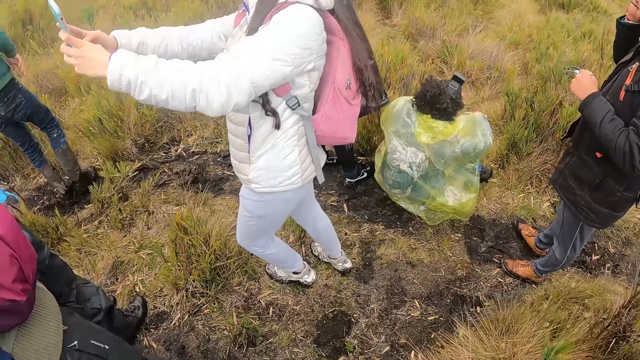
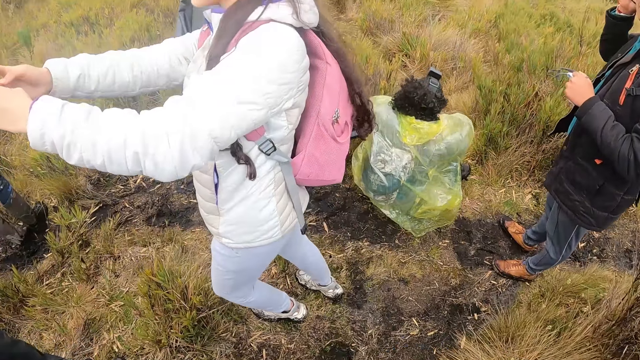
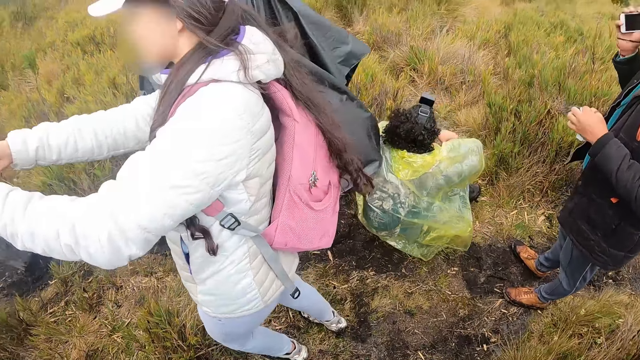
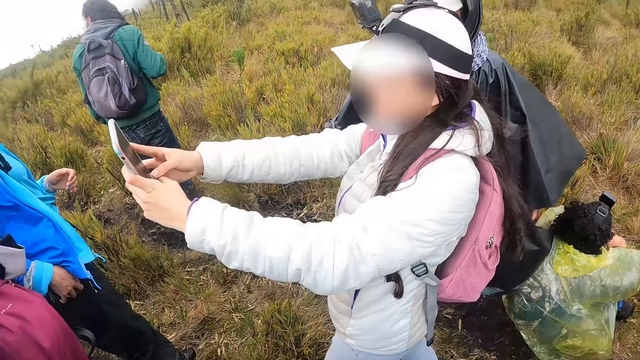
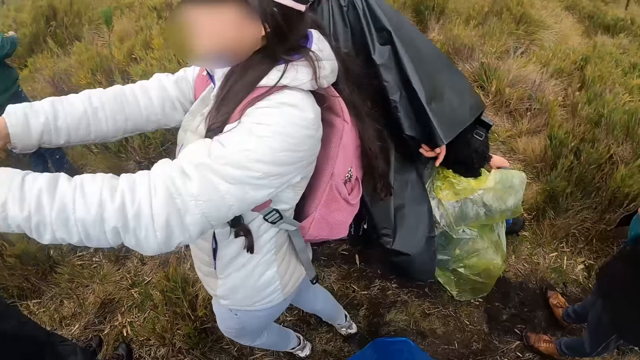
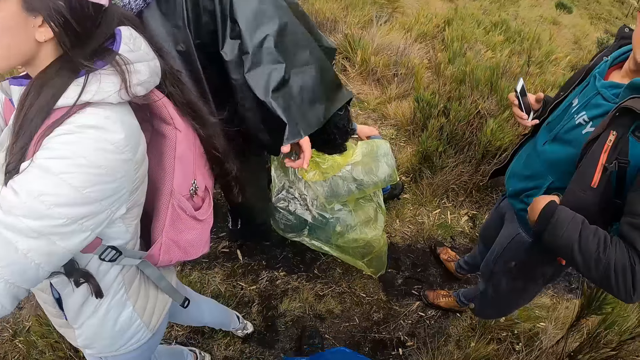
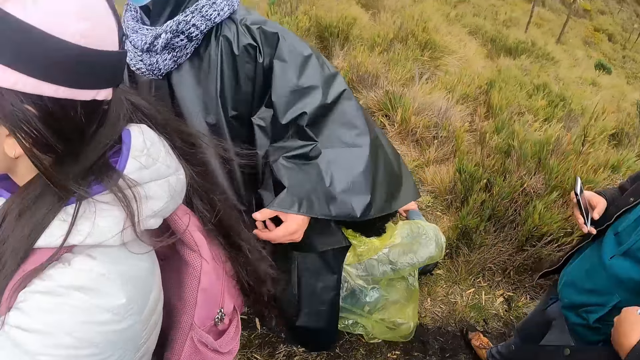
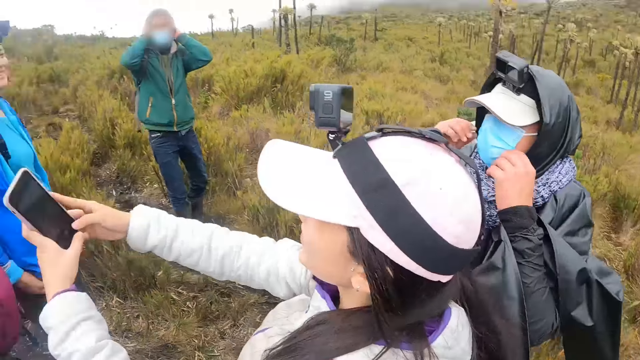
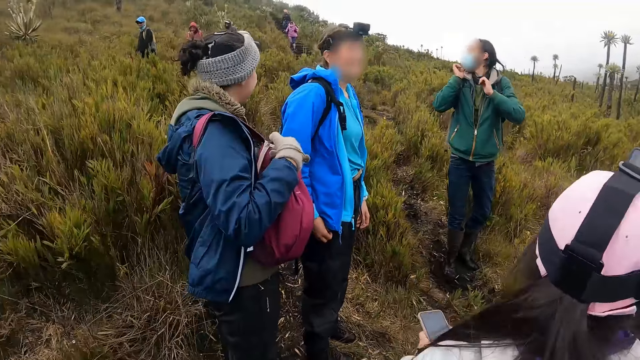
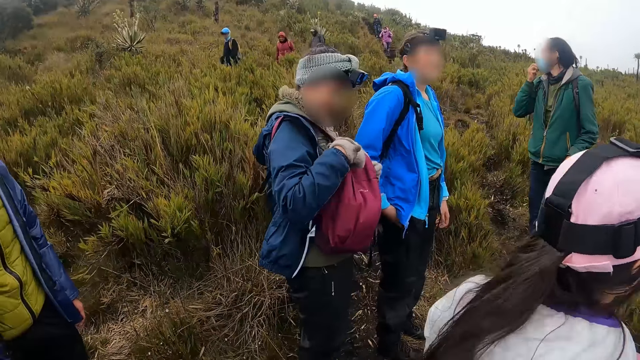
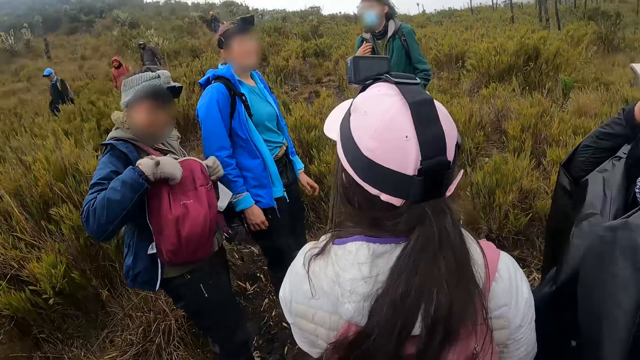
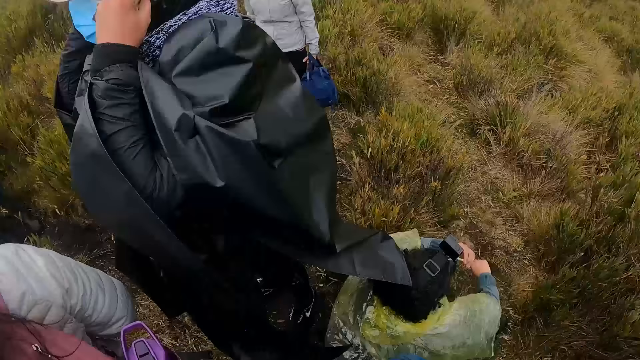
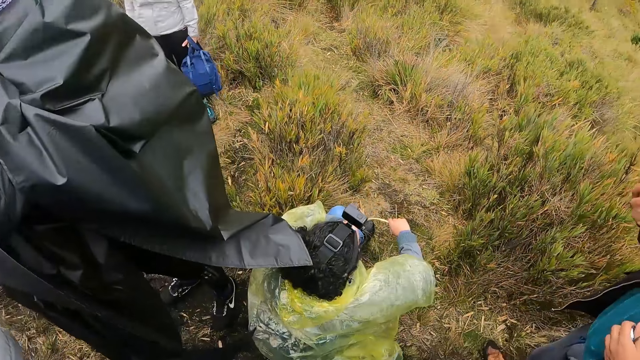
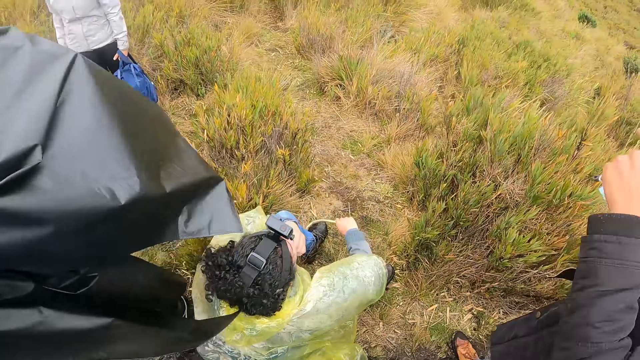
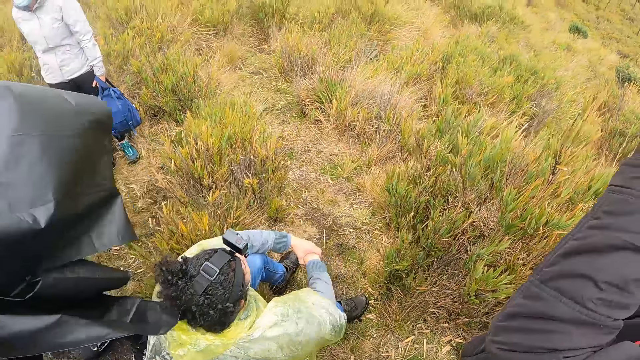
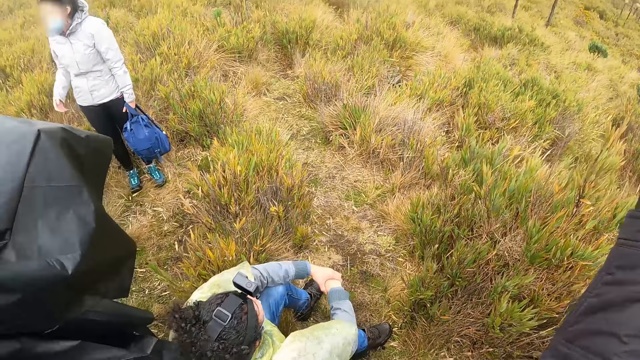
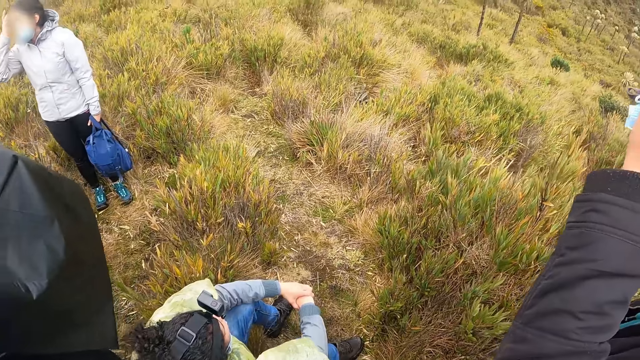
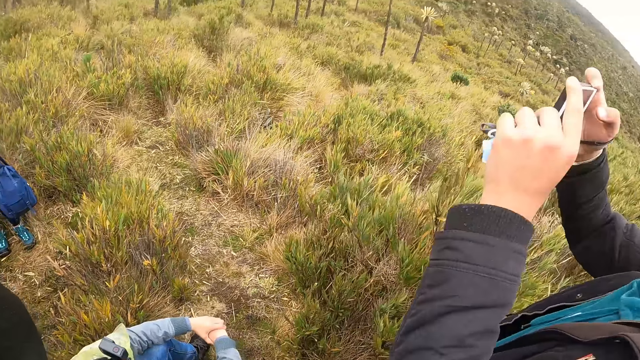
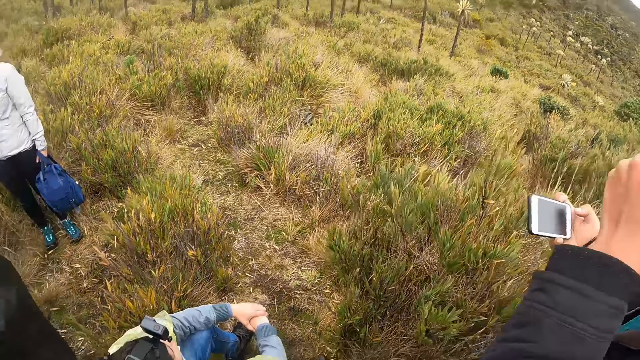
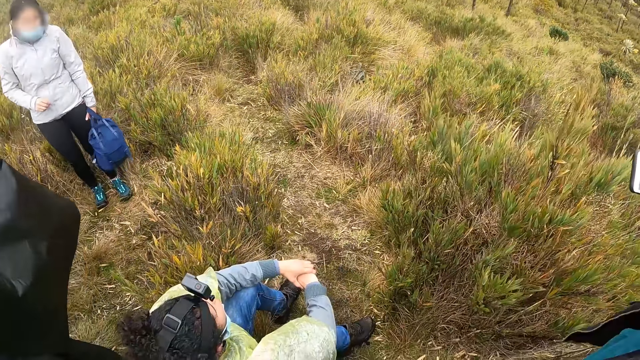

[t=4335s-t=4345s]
The camera wearer looks down, walks, and looks around. A woman adjusts a nose mask with both hands. Another woman touches her head with her right hand.

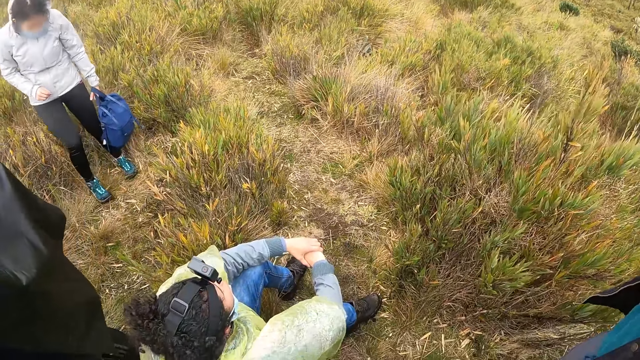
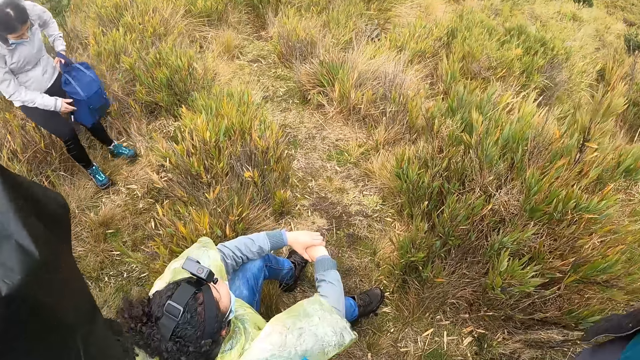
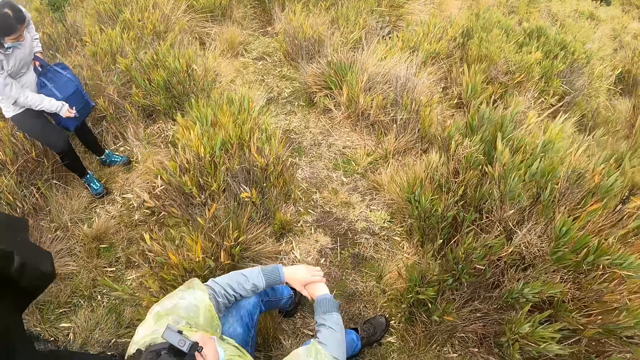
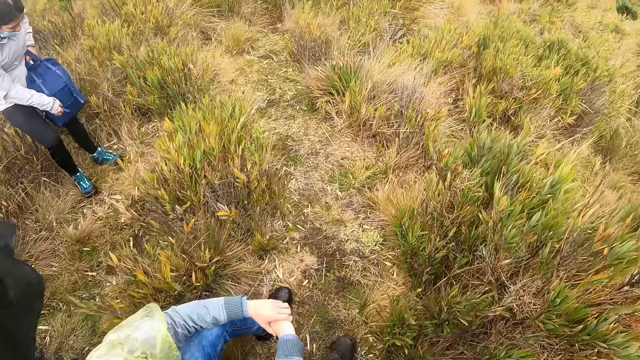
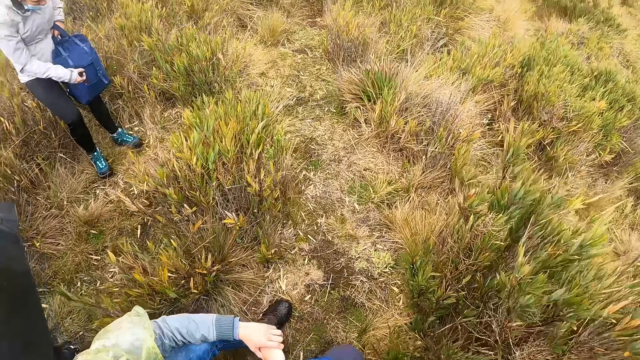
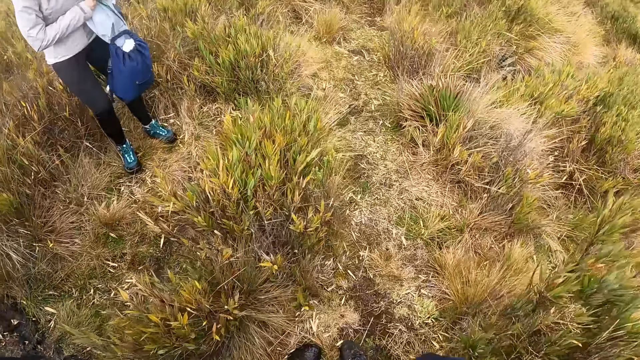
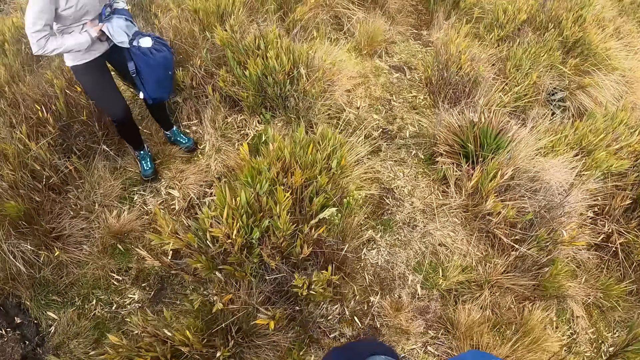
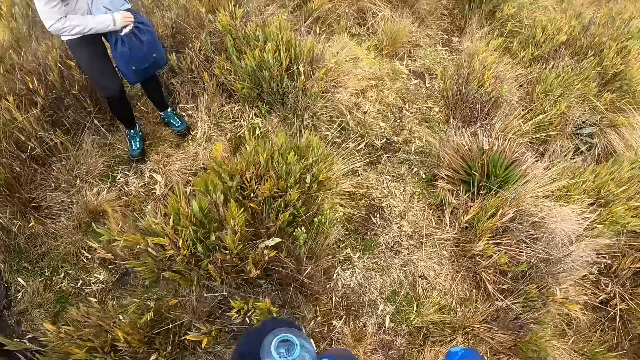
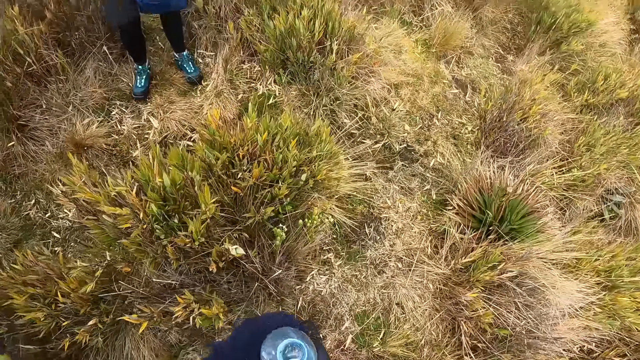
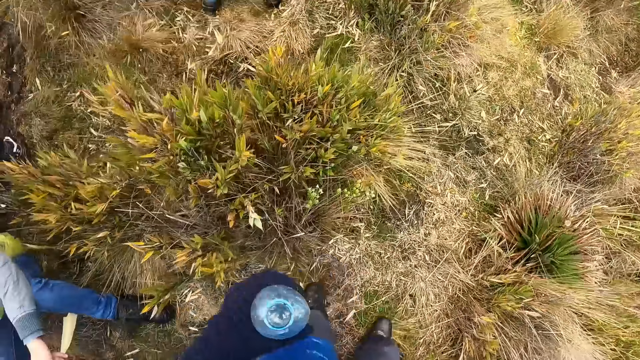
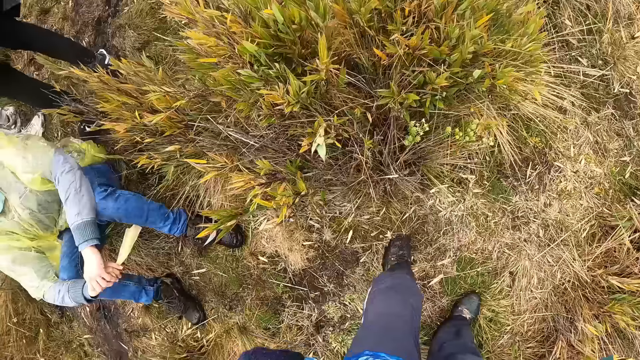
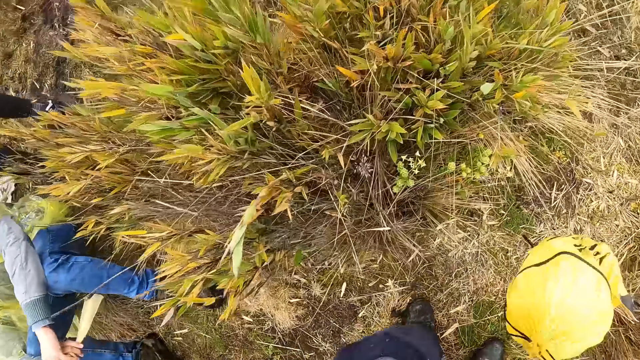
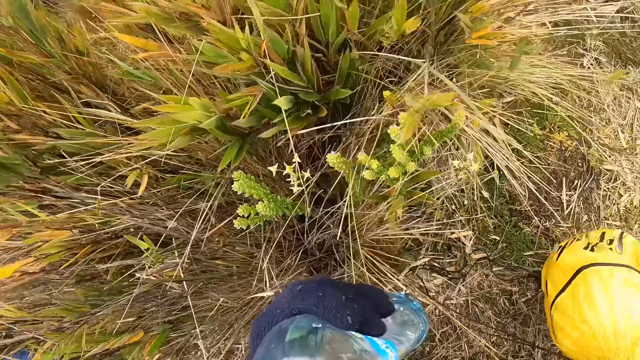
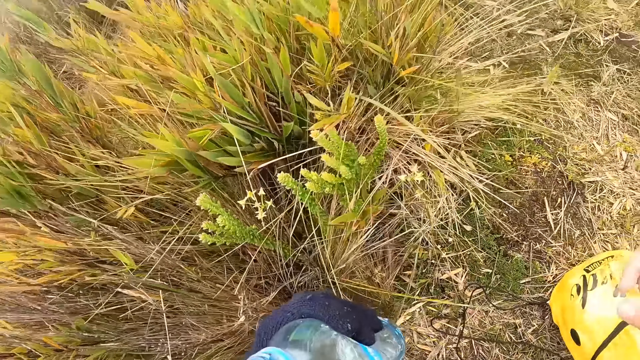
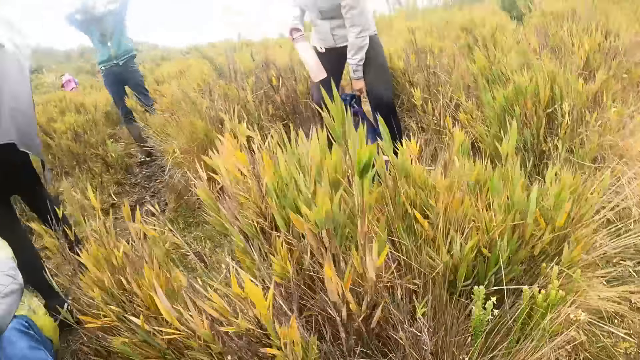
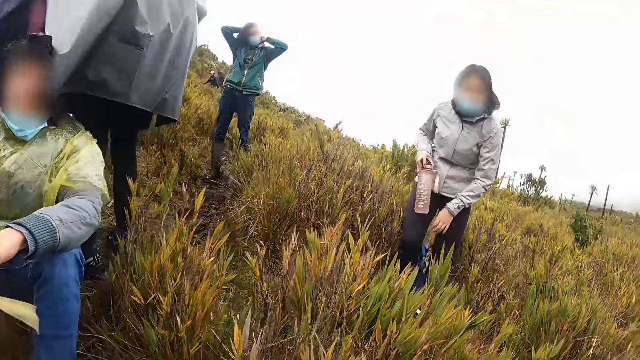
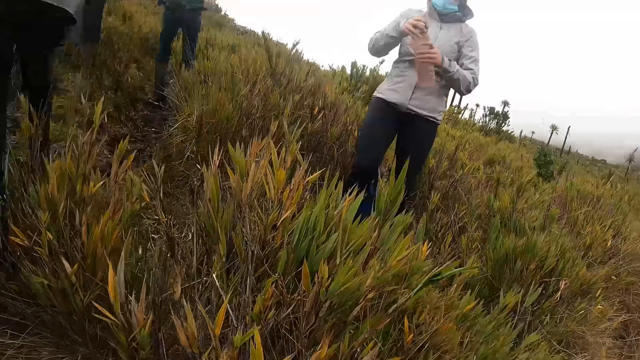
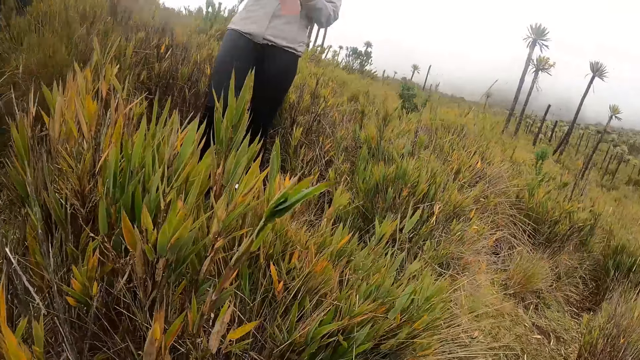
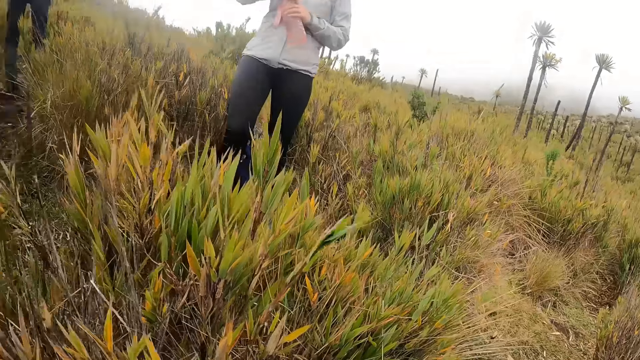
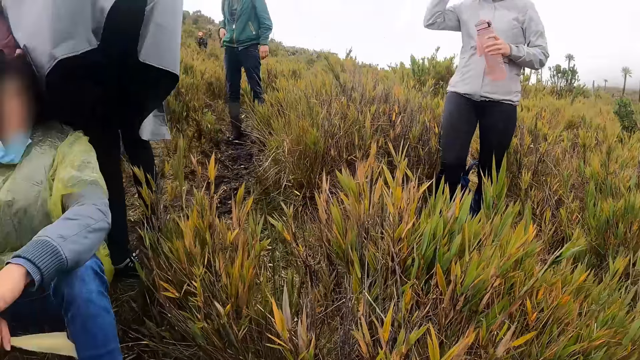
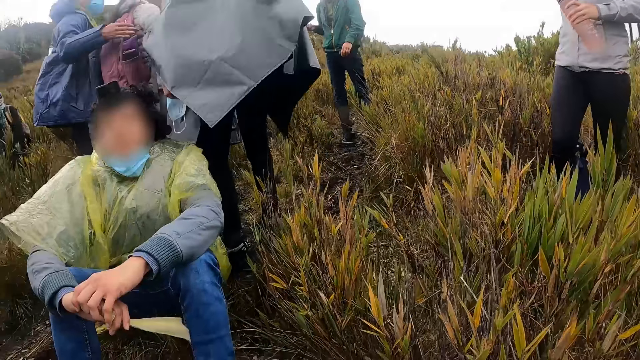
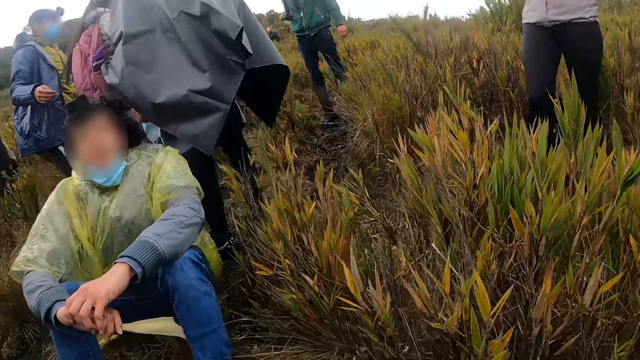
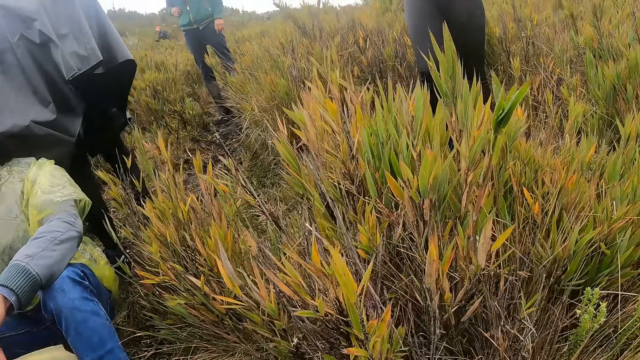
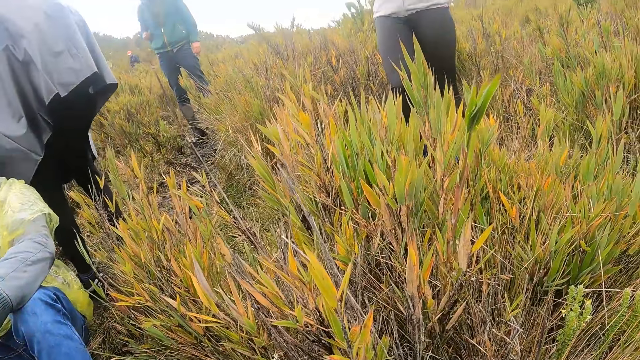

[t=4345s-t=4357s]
A woman opens a bag on her left hand with her right hand. The camera wearer walks. The woman puts her hand inside the bag. The camera wearer moves a hand. They drop the bag. The woman picks up a bottle from the ground with her left hand. The camera wearer looks around. The woman touches the bottle in her left hand with her right hand. The woman uncovers the bottle in her left hand with her right hand.
